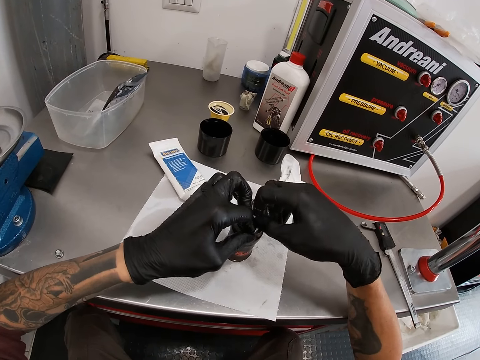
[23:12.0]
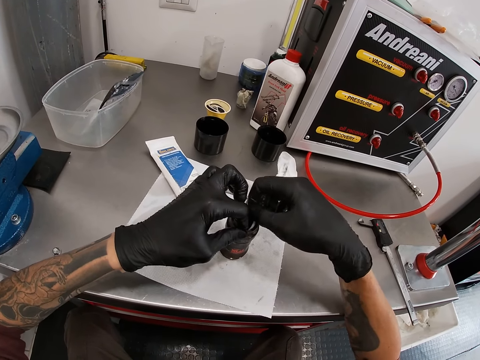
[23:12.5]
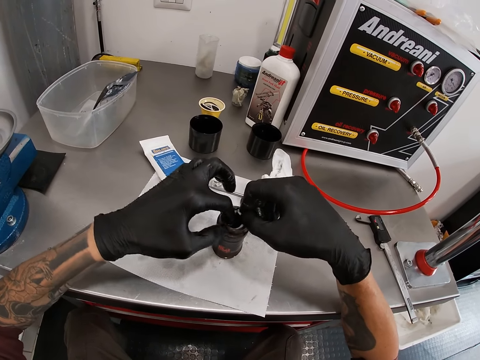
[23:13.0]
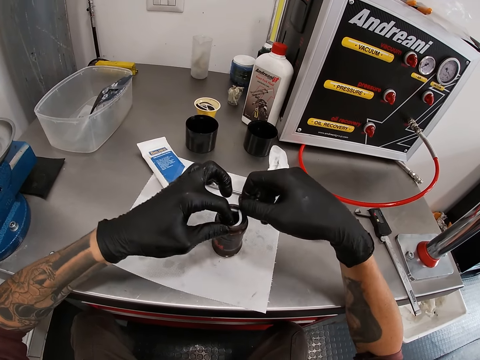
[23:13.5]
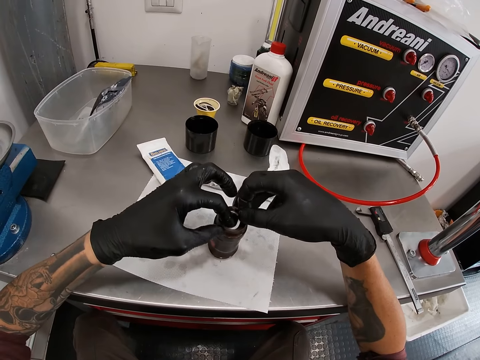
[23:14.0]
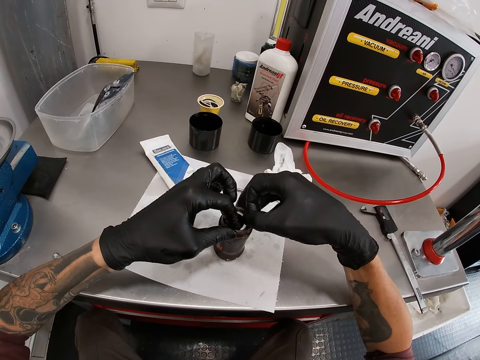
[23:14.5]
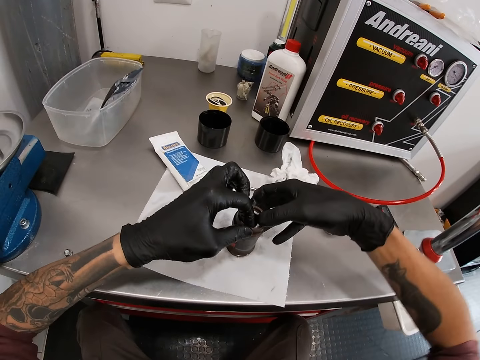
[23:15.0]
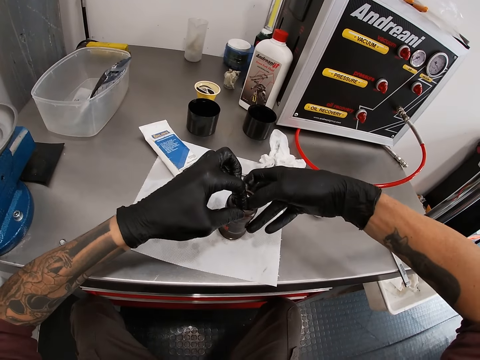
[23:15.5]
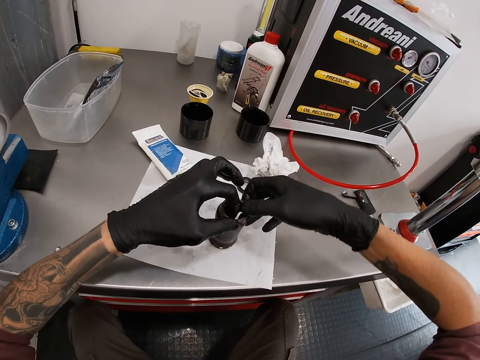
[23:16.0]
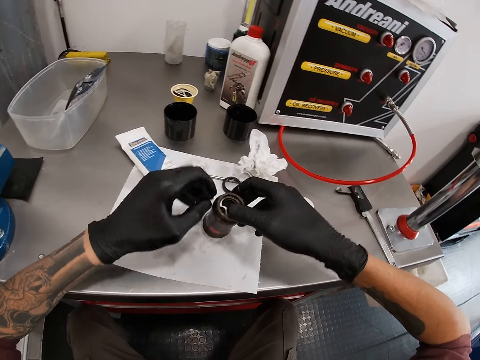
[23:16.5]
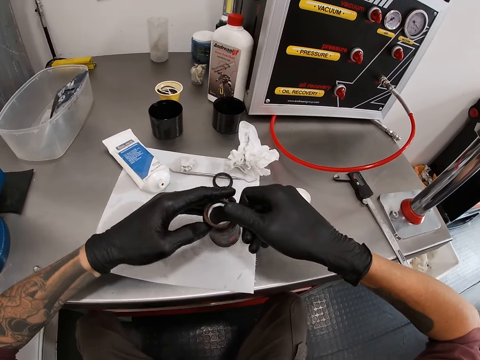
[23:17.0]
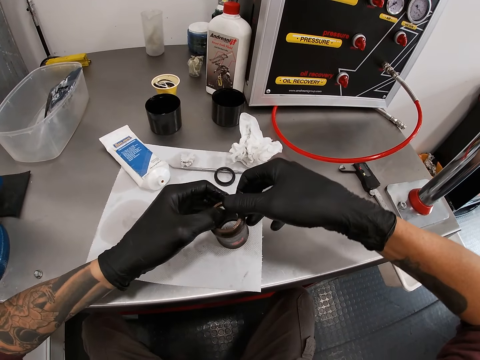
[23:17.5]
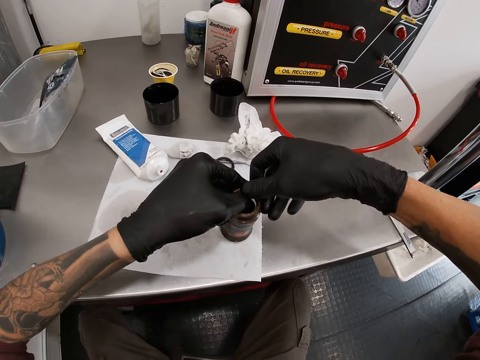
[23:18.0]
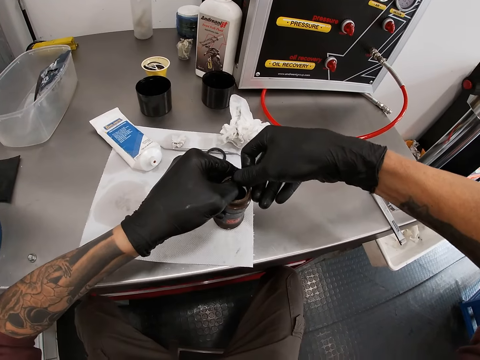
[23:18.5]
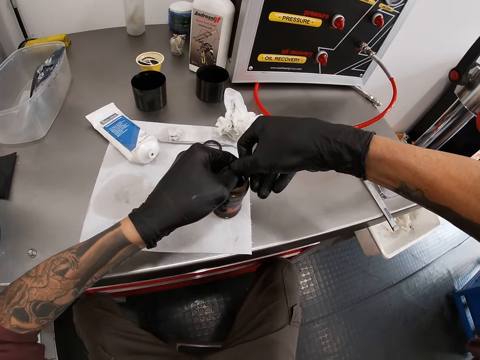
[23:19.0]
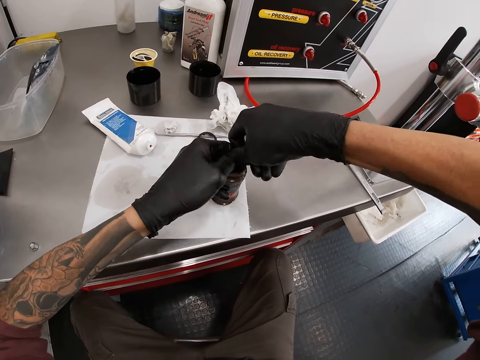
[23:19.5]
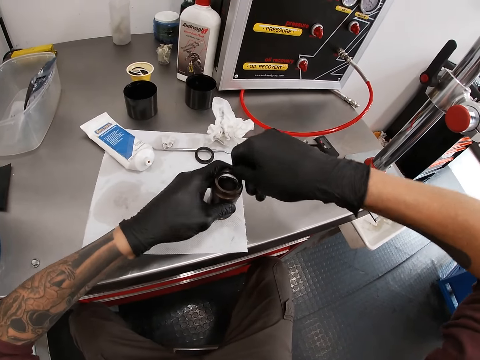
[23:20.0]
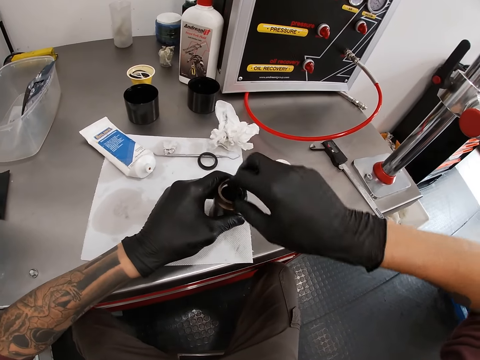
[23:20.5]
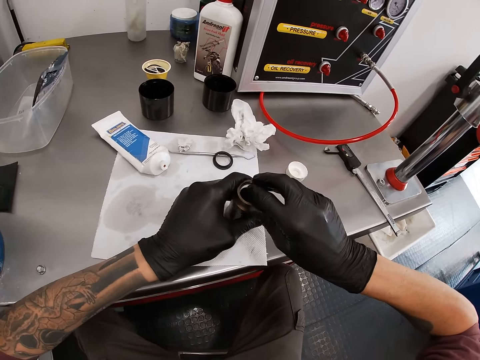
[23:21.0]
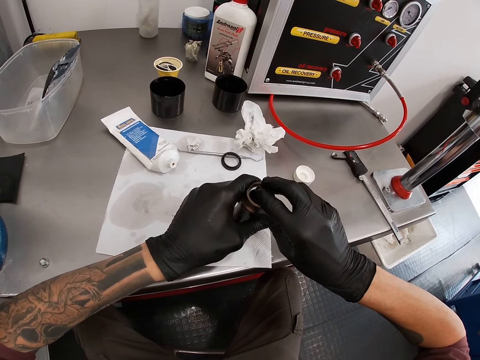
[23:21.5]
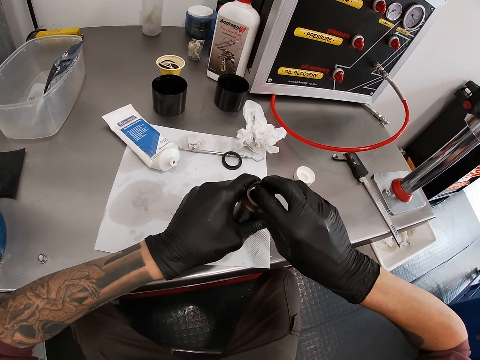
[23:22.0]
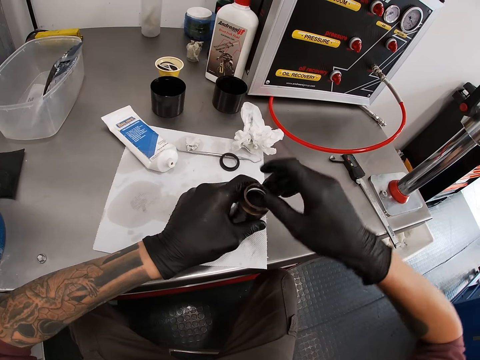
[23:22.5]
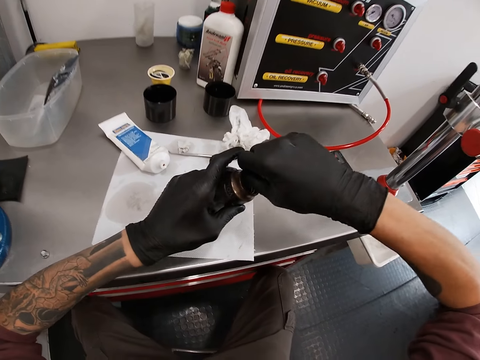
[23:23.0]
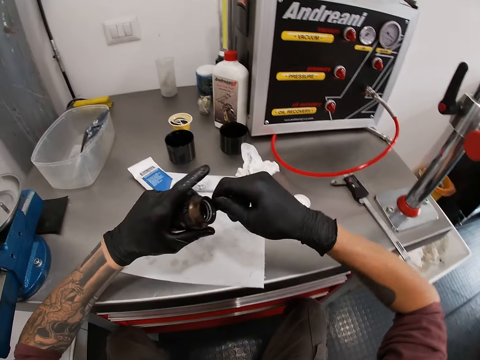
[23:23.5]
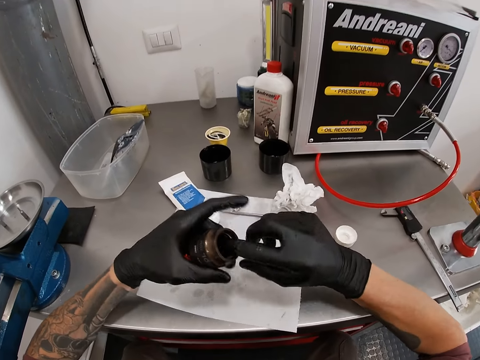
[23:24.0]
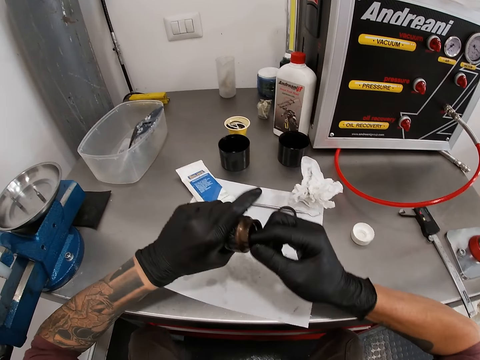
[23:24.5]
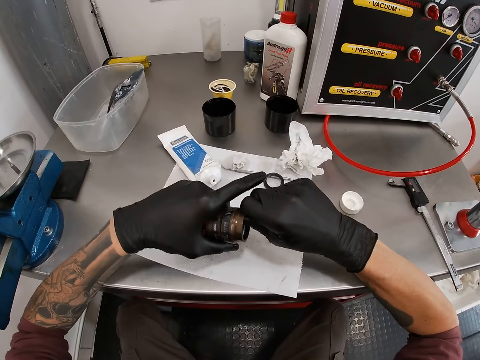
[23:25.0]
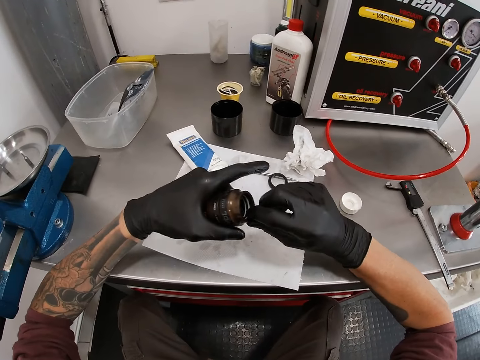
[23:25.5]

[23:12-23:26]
The camera wearer lifts the hub shell with both hands.

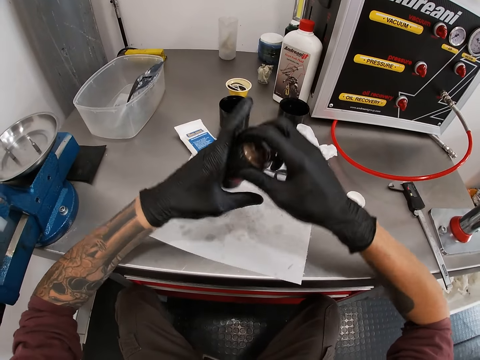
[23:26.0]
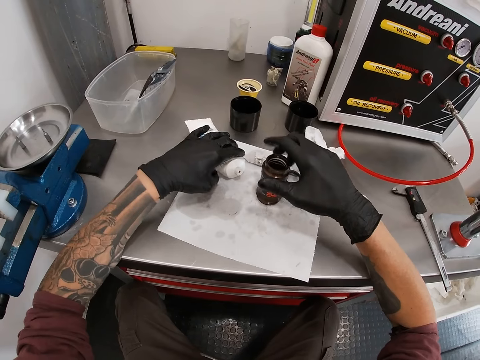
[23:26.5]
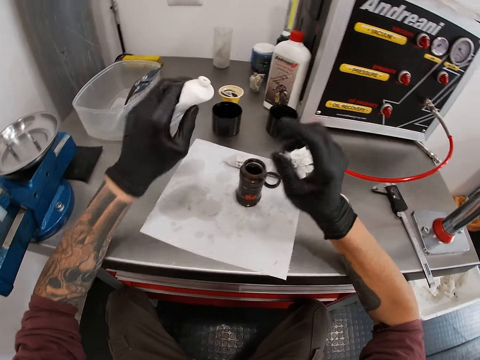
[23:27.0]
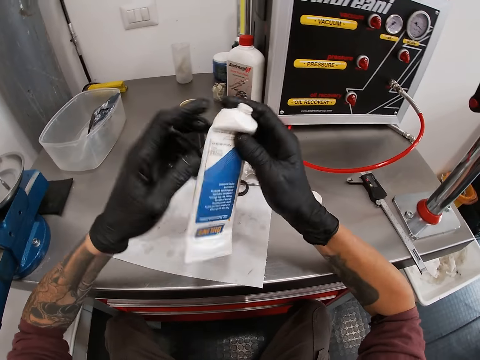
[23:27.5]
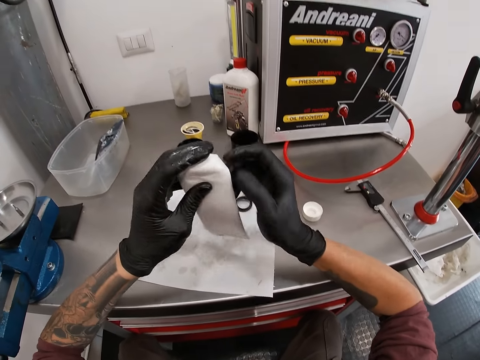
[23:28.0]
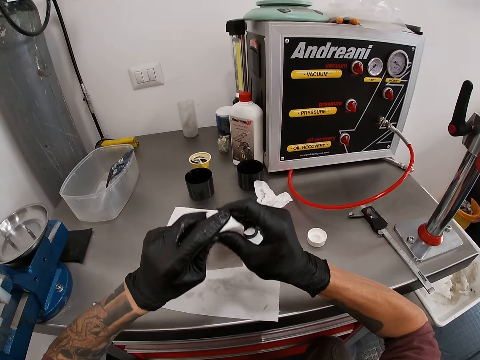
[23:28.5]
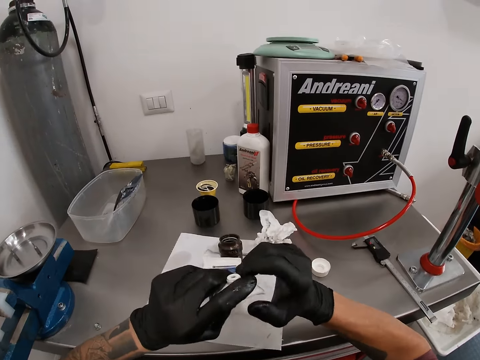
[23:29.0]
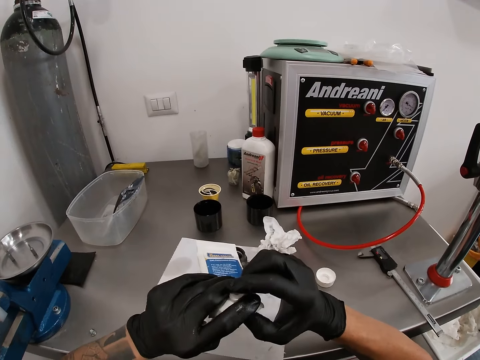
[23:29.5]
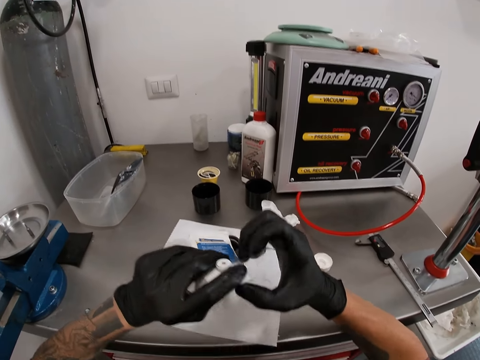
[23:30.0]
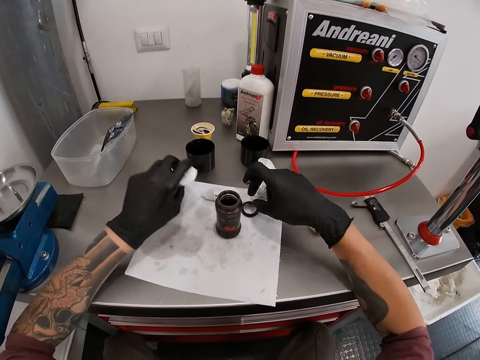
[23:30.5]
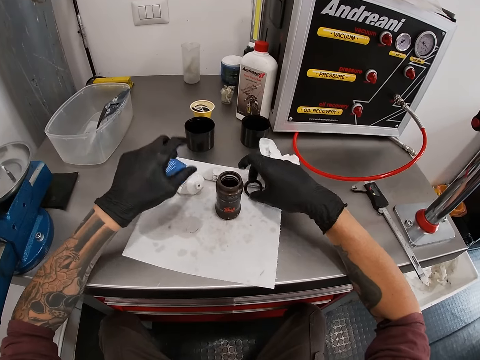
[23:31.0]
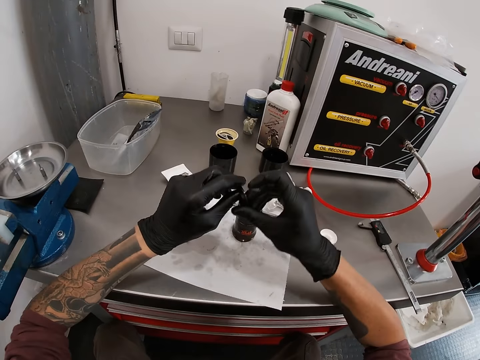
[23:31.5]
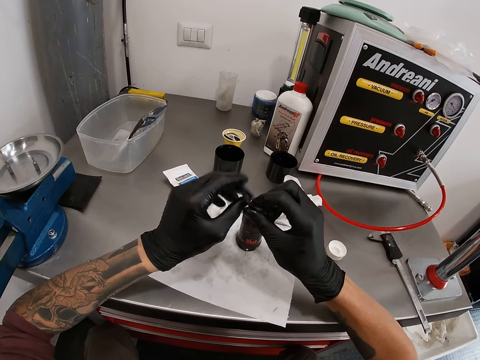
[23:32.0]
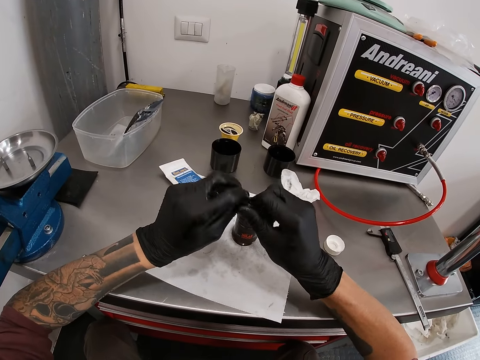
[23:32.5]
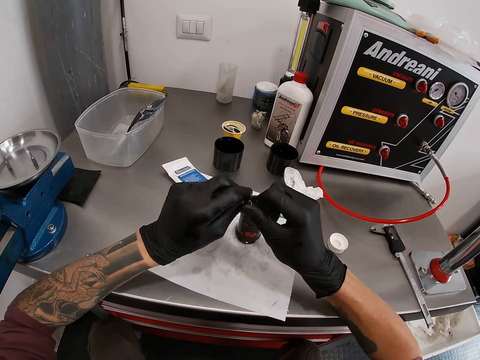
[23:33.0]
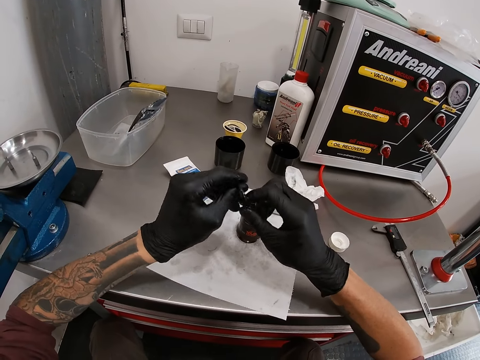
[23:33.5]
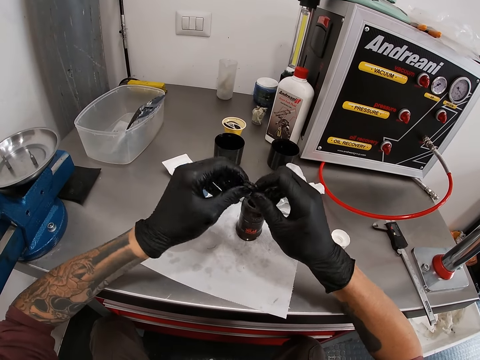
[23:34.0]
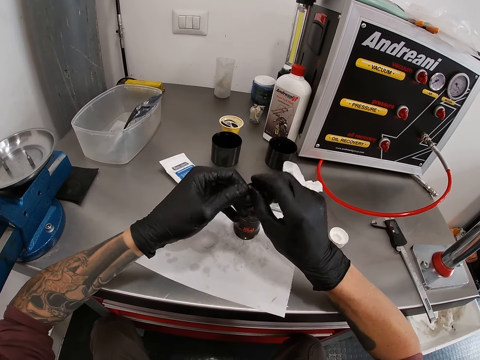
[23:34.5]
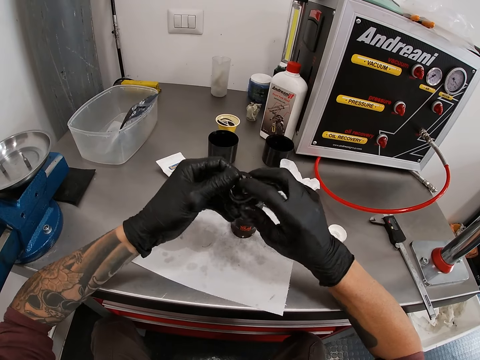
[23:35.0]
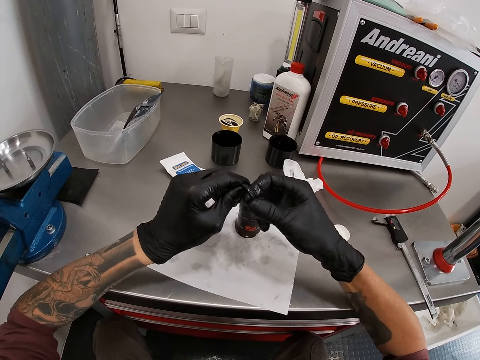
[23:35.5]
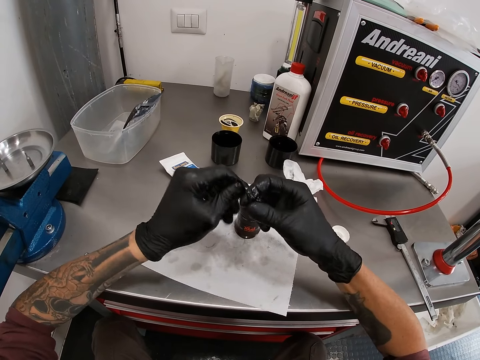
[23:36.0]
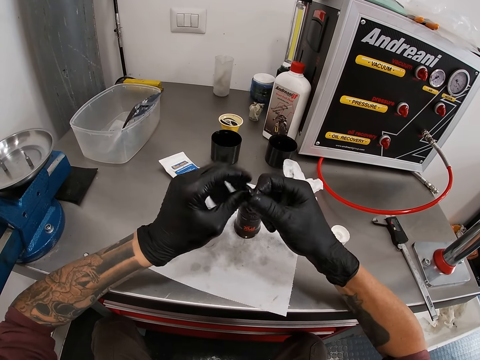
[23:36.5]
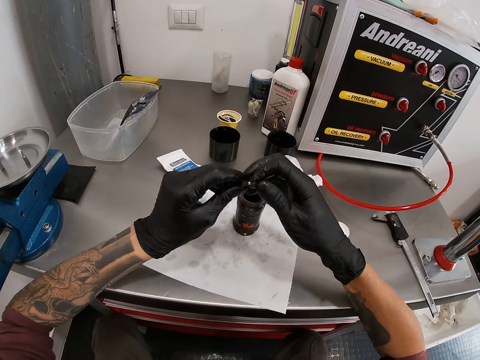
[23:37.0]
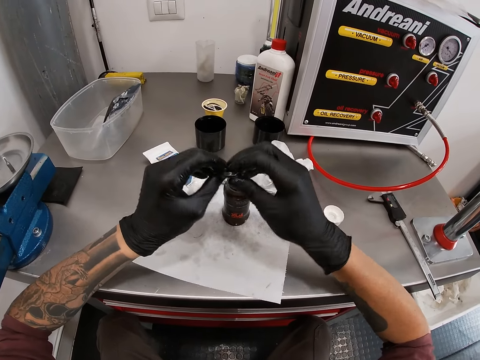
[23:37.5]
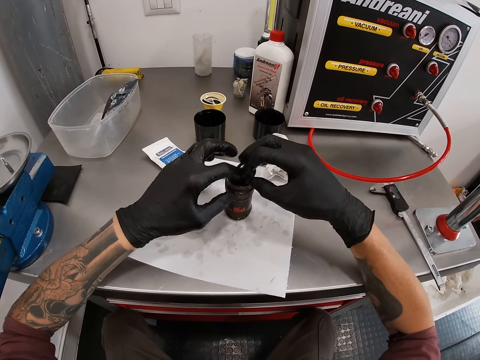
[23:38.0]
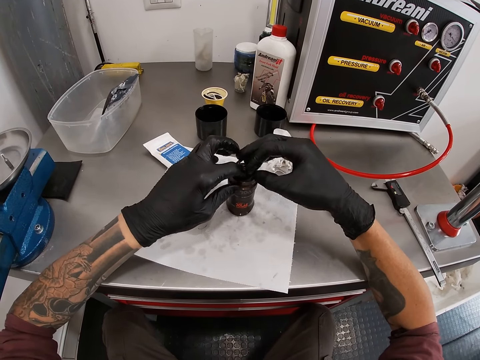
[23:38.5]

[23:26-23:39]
The camera wearer drops the hub shell on the tissue on the bench with his right hand. He picks the tube on the bench with his left hand. He holds the tube with both hands. He presses out gum from the tube with both hands. He drops the tube on the tissue on the bench. He picks a racing bros ring on the tissue on the bench with his right hand. He holds the ring with both hands. He smears the gum in his right hand around the ring.
